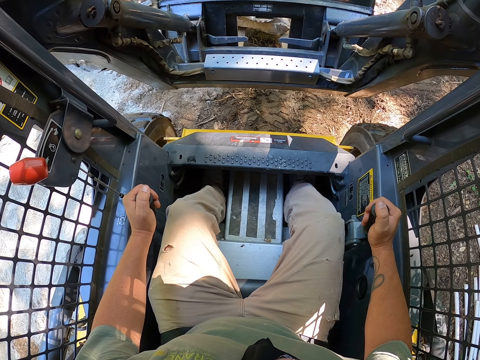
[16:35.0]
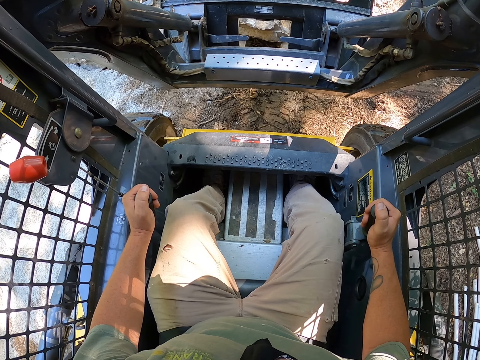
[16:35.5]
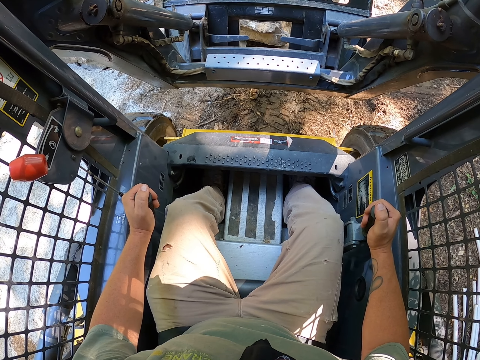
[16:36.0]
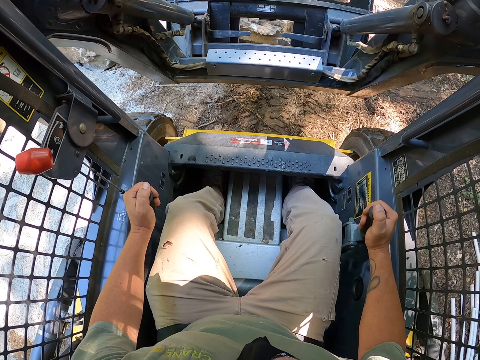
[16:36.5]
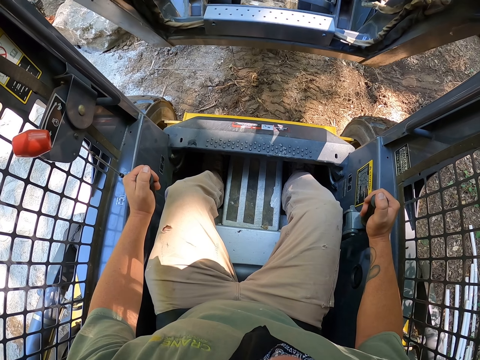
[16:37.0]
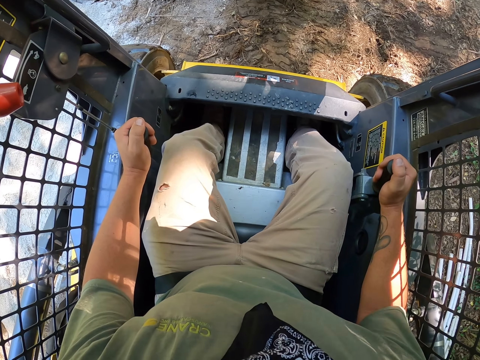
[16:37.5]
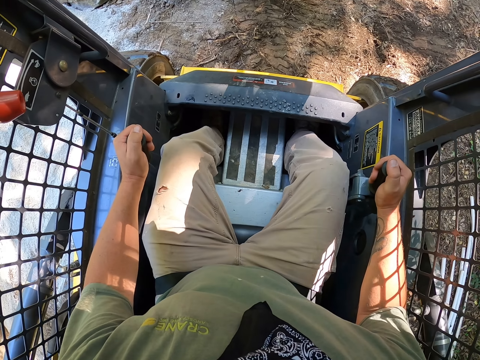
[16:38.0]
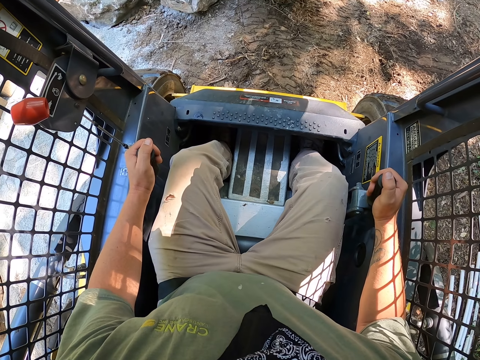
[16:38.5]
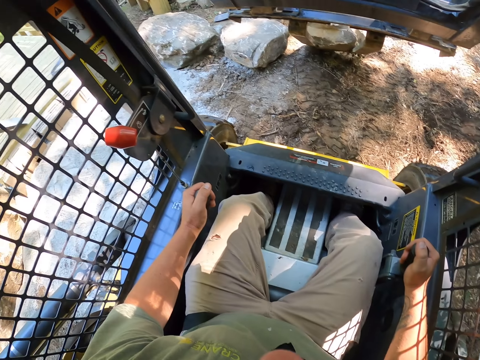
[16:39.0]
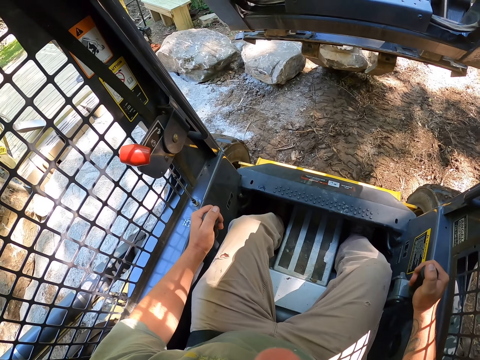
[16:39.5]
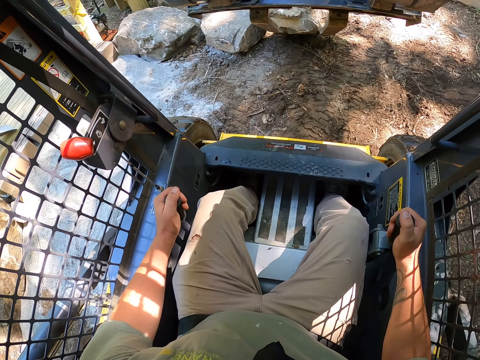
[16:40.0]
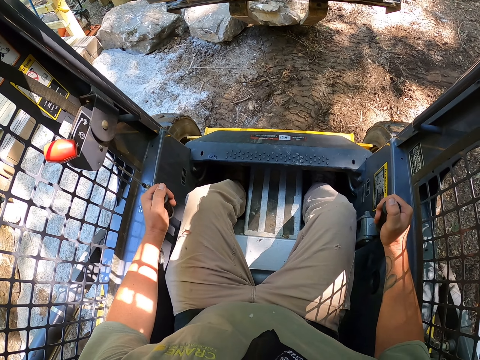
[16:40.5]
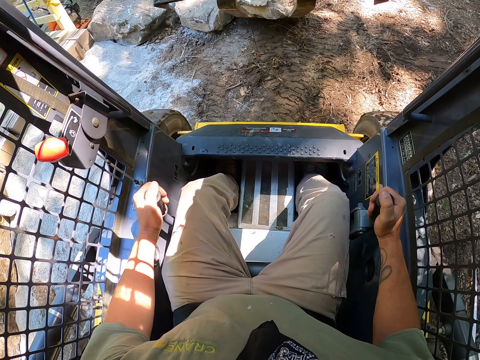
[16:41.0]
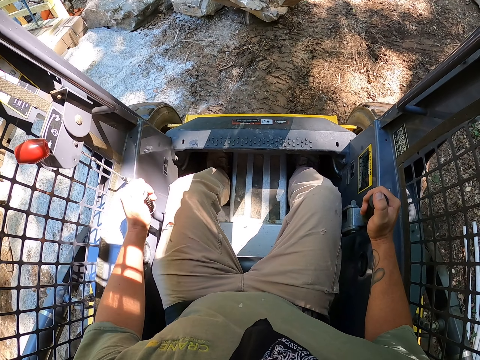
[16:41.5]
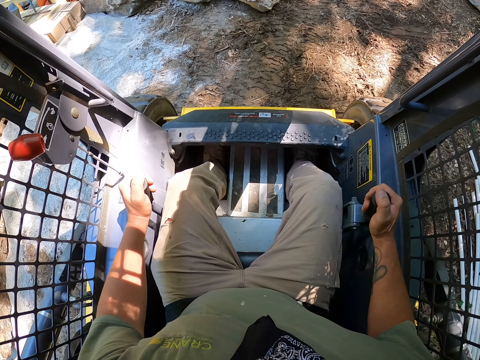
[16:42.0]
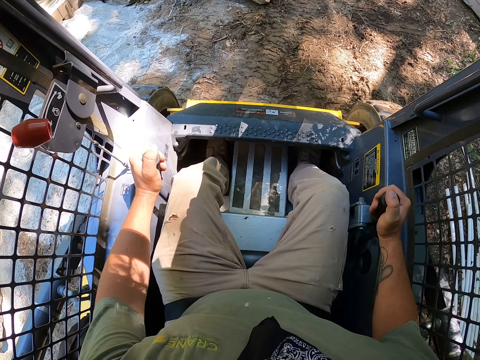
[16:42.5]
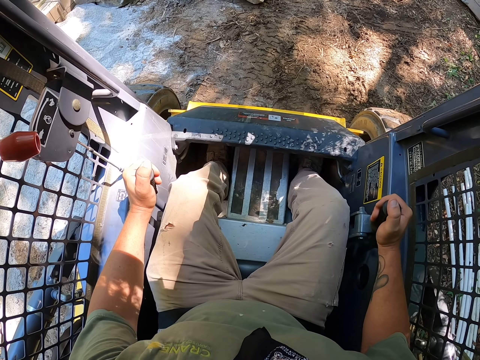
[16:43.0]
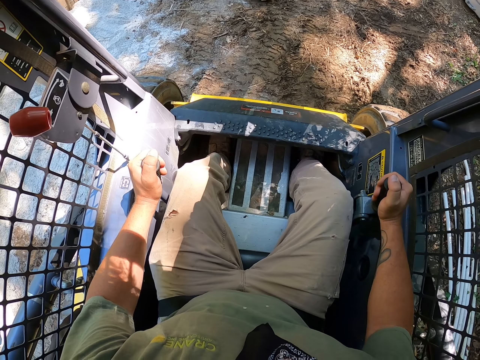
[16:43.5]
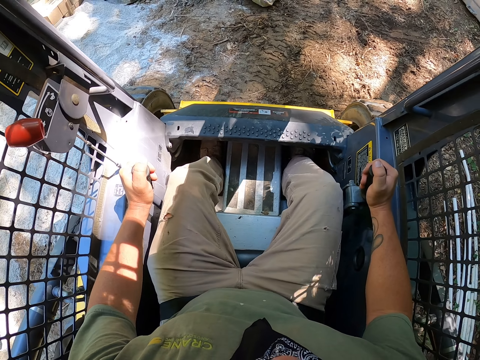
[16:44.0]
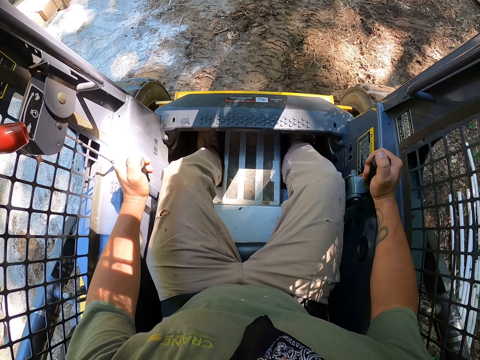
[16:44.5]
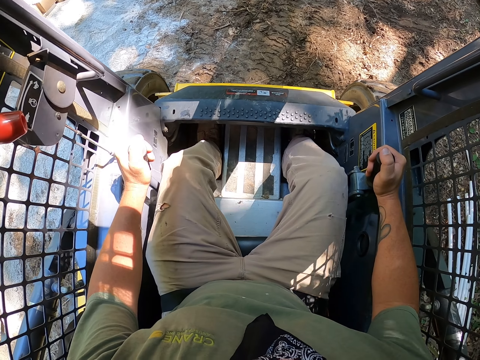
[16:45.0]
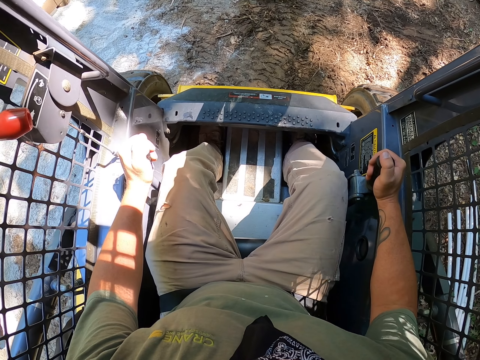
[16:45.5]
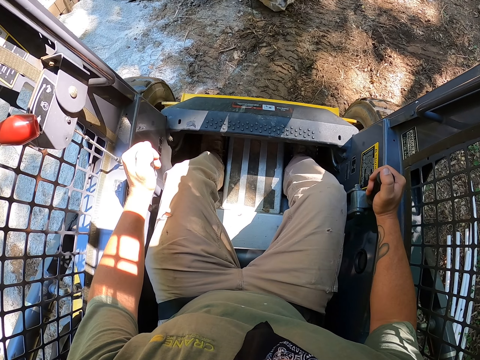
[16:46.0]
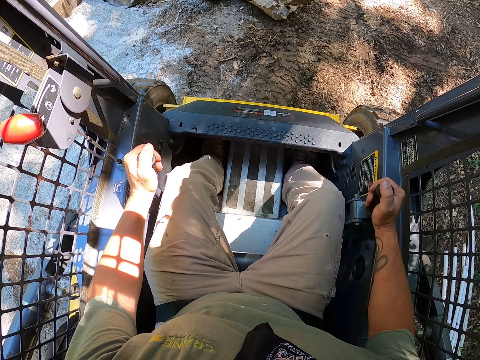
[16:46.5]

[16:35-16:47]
The camera wearer drops the stone on the ground. They move the stone with the fork.

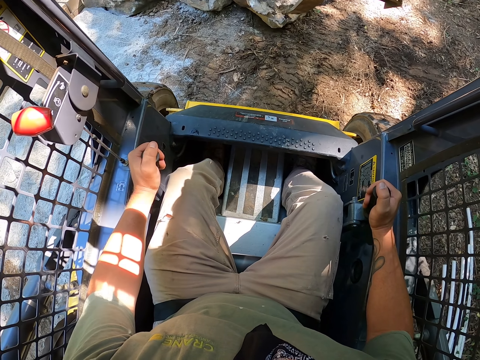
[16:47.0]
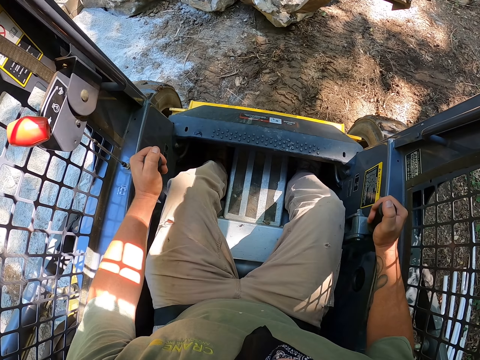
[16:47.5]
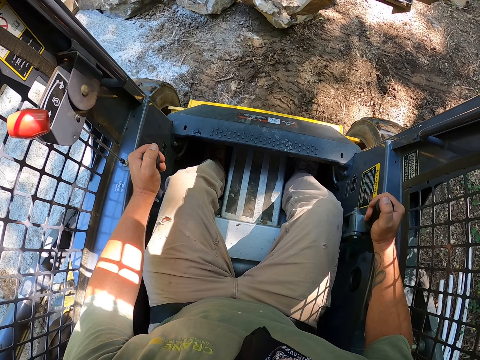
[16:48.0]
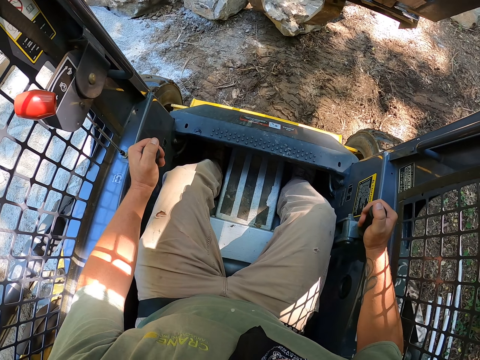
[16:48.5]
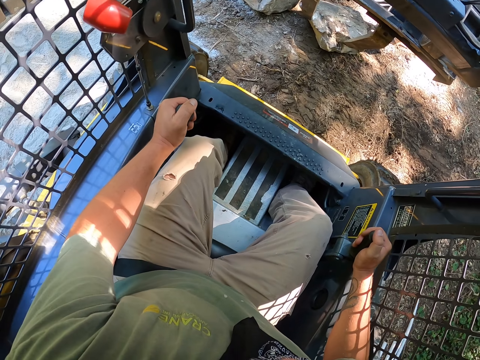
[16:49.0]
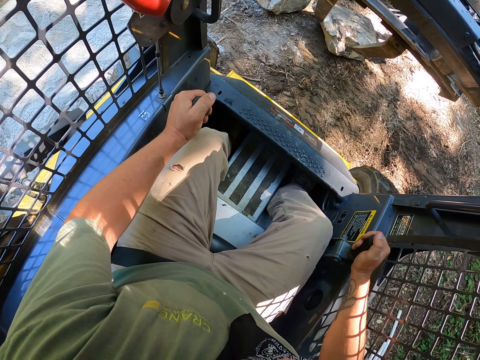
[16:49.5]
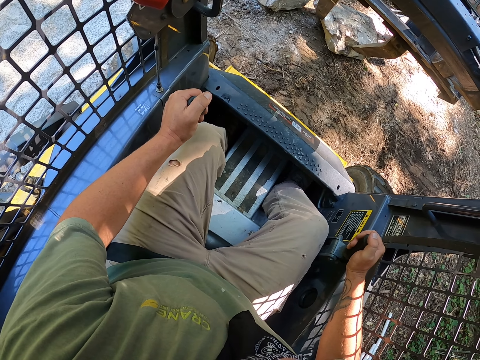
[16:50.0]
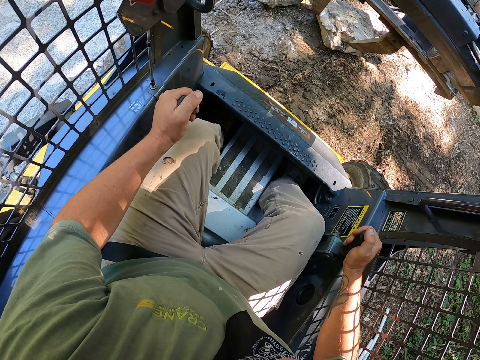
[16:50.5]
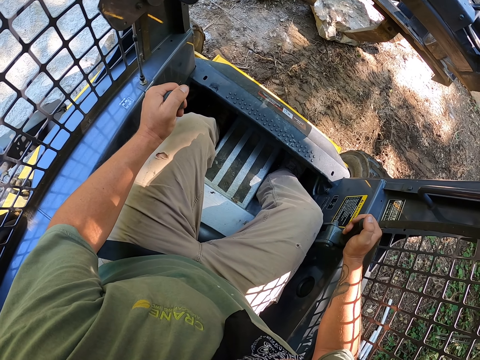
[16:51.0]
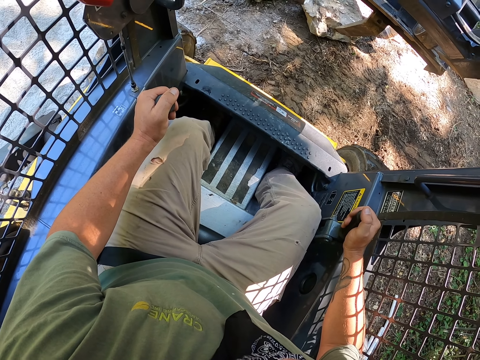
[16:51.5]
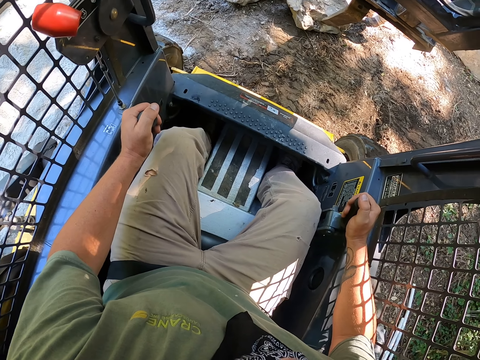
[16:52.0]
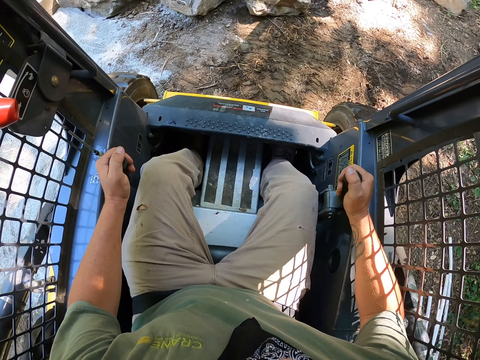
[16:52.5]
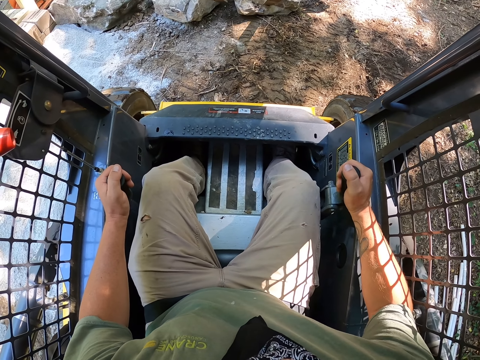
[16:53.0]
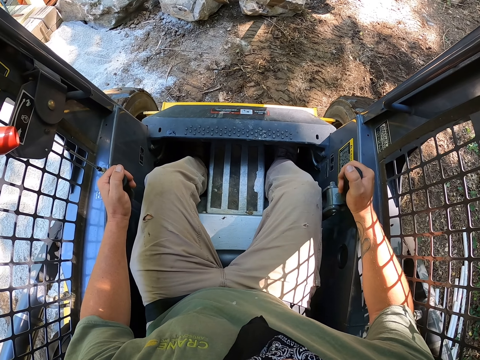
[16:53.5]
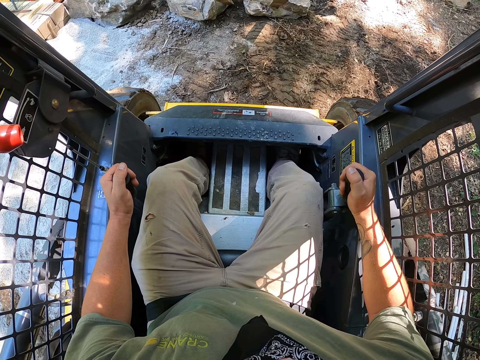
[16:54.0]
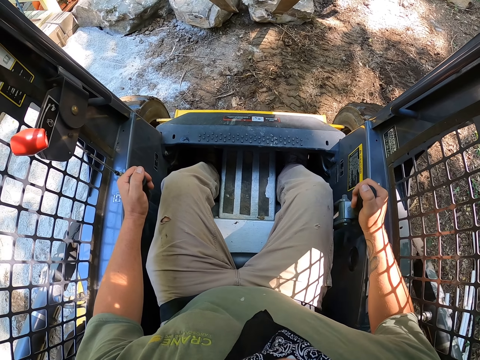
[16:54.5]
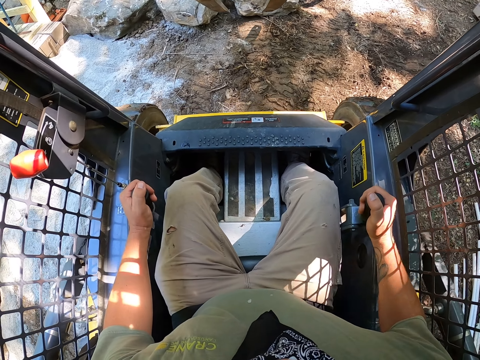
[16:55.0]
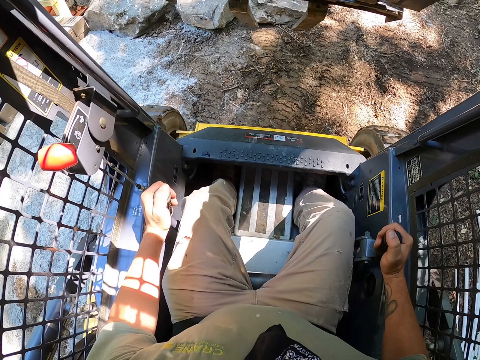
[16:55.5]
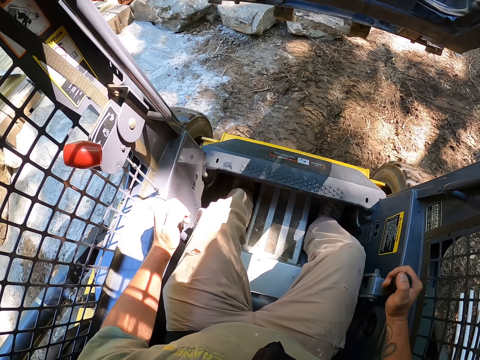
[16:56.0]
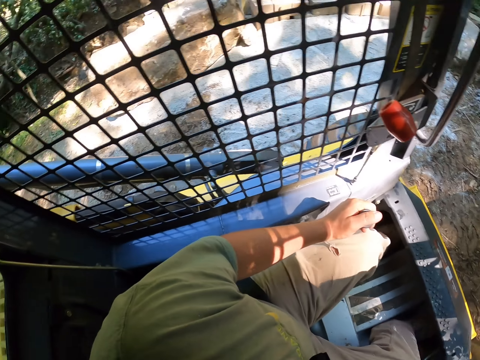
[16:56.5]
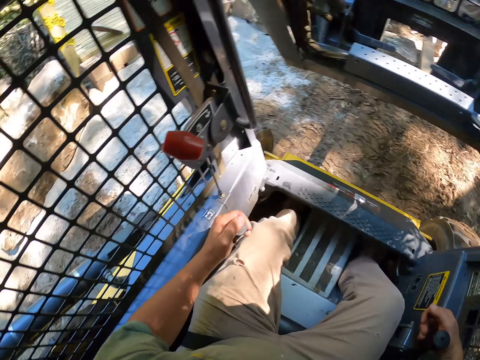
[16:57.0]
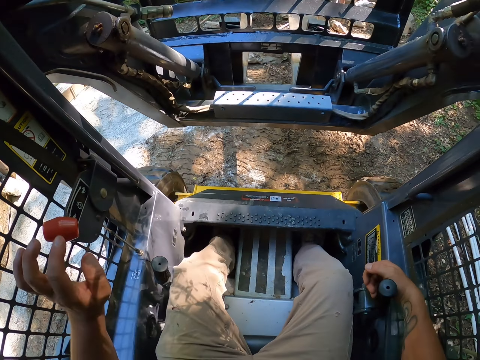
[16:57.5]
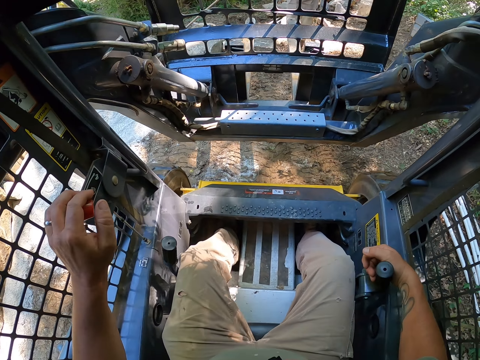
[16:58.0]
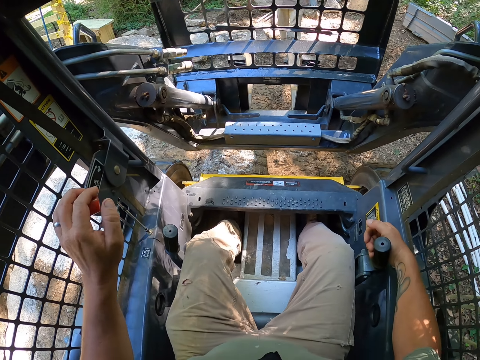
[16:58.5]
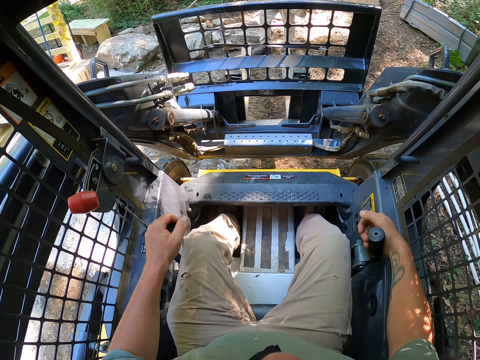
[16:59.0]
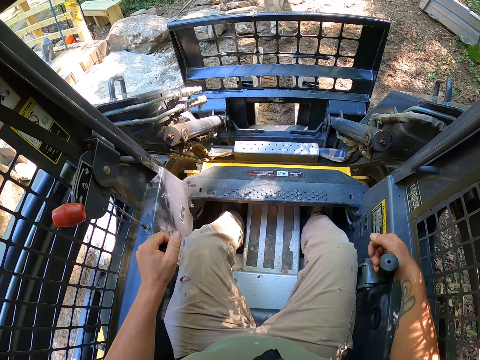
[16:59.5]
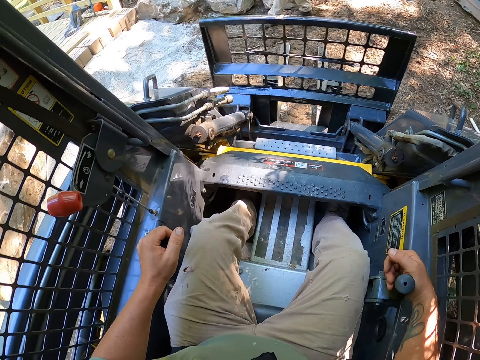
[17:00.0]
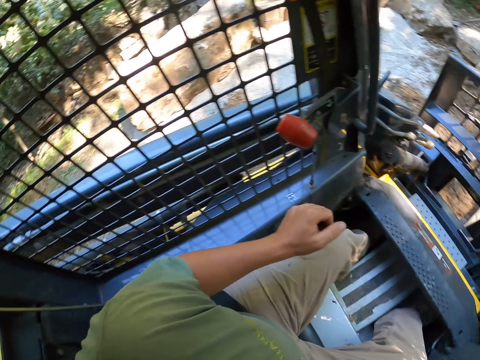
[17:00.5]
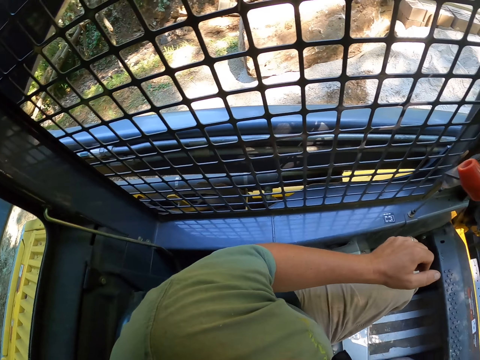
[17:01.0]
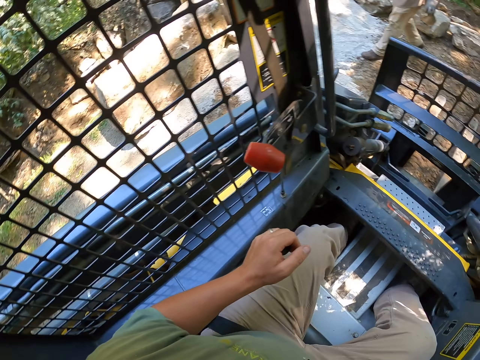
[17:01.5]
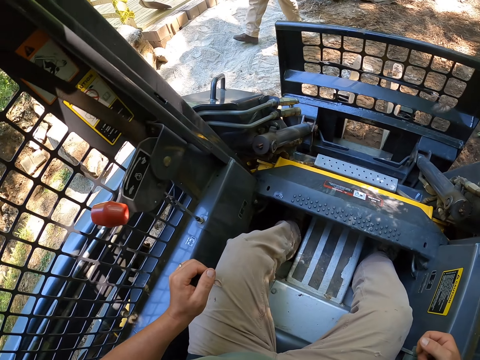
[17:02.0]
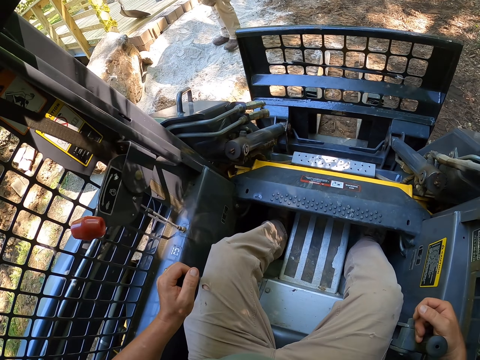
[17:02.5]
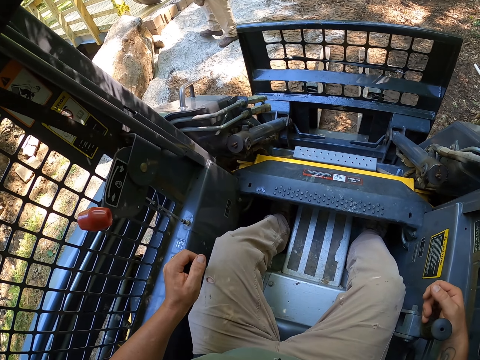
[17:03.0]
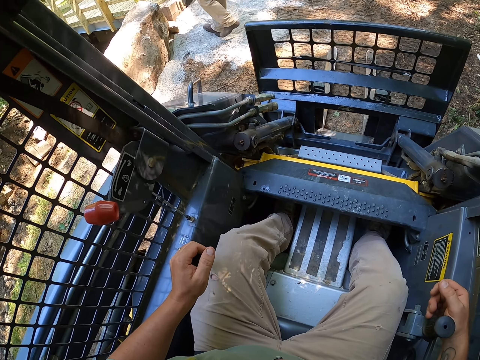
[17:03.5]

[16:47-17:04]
The camera wearer lifts the stone. They adjust the fork, touch the knob, and adjust the fork. A male walks around the area. The camera wearer operates the forklift. They drive the tractor.
